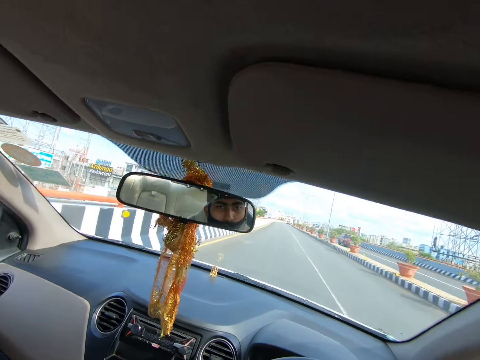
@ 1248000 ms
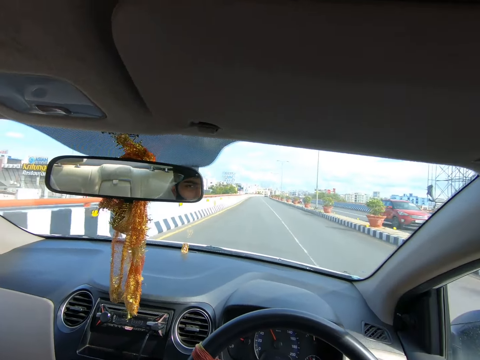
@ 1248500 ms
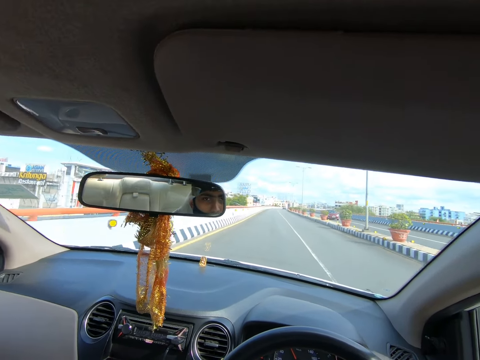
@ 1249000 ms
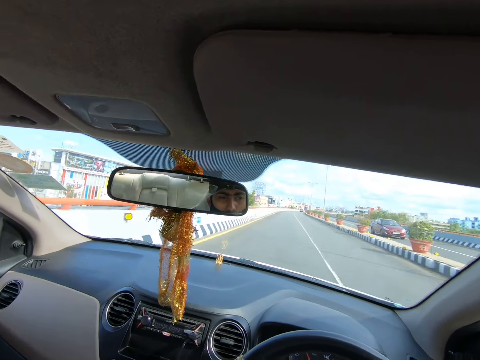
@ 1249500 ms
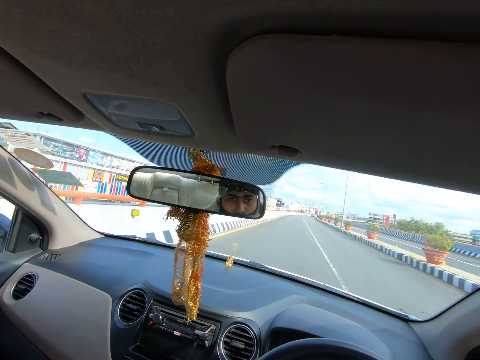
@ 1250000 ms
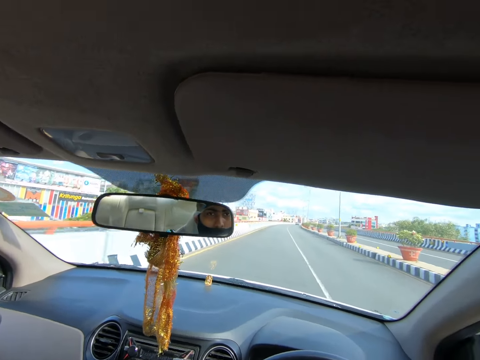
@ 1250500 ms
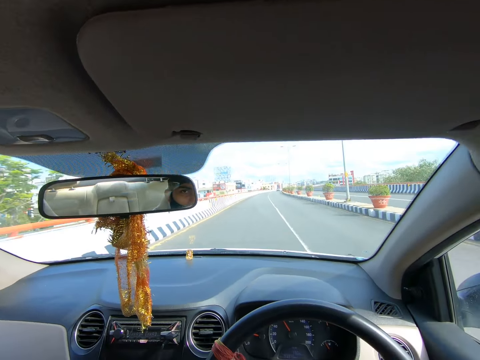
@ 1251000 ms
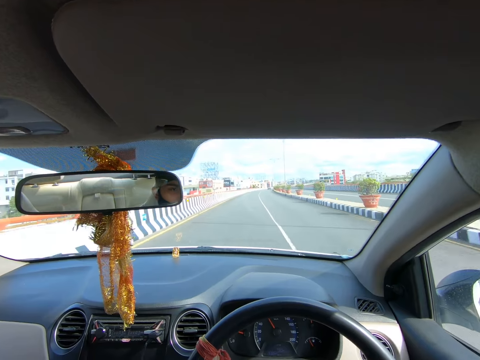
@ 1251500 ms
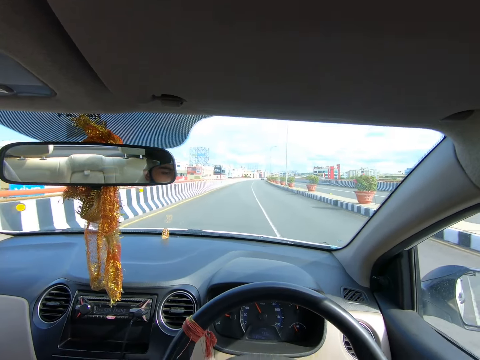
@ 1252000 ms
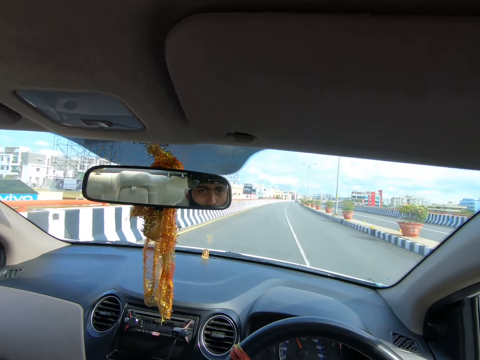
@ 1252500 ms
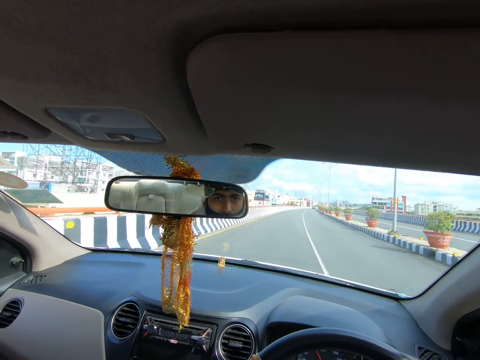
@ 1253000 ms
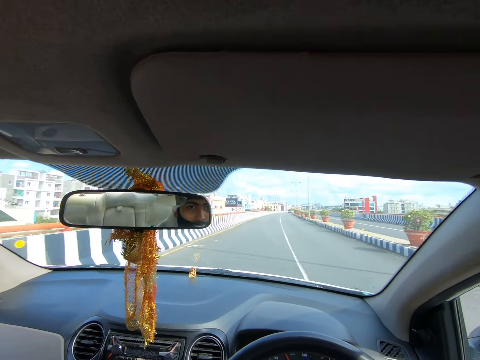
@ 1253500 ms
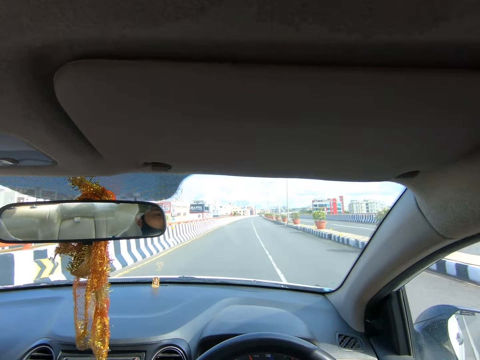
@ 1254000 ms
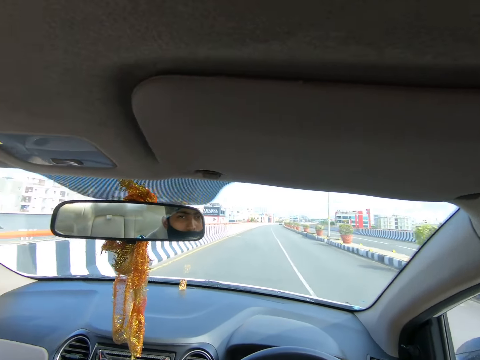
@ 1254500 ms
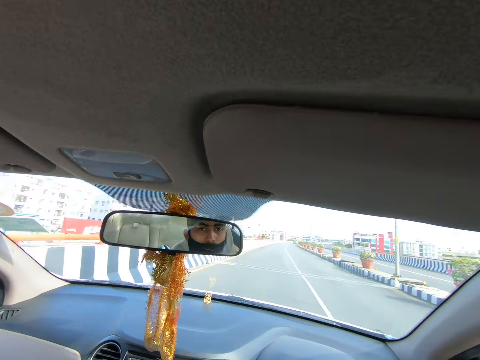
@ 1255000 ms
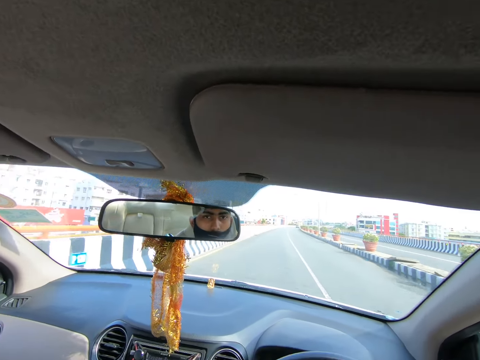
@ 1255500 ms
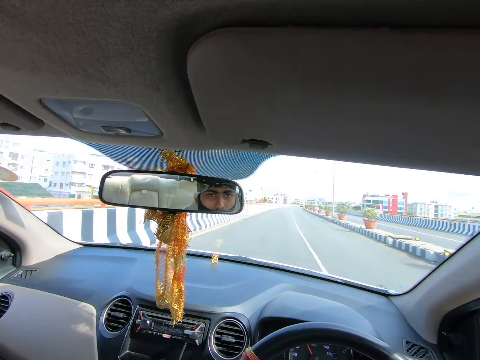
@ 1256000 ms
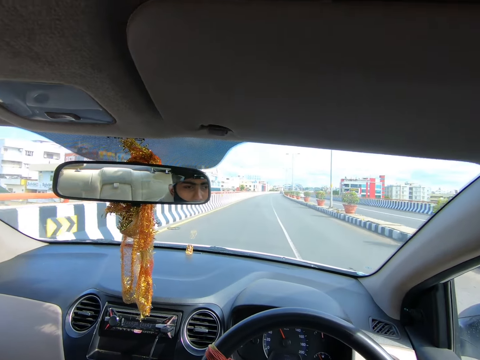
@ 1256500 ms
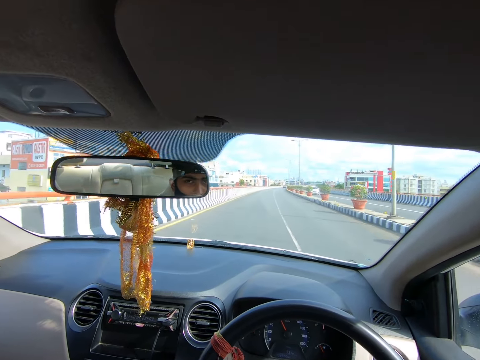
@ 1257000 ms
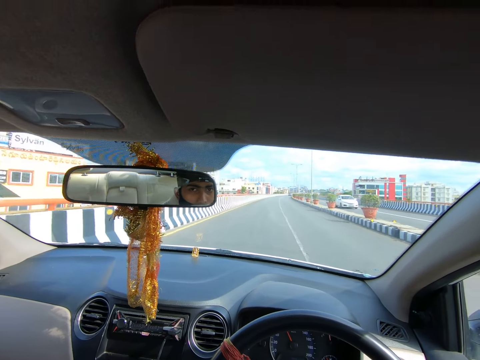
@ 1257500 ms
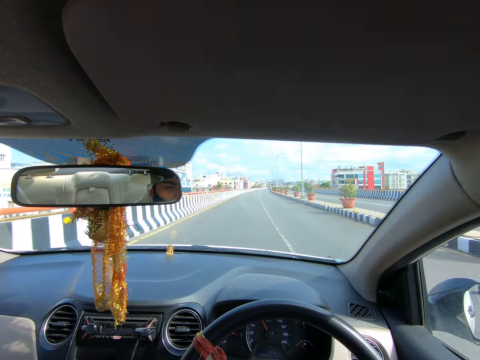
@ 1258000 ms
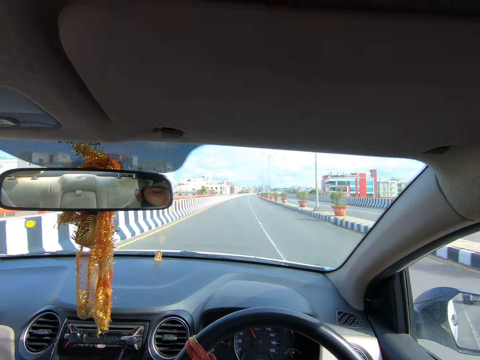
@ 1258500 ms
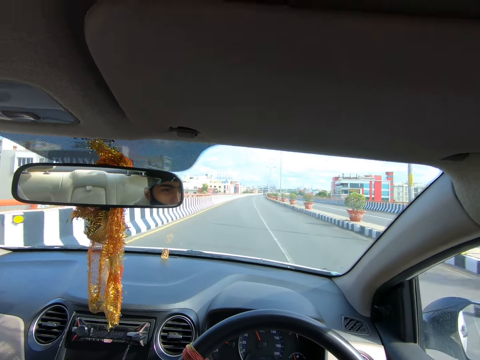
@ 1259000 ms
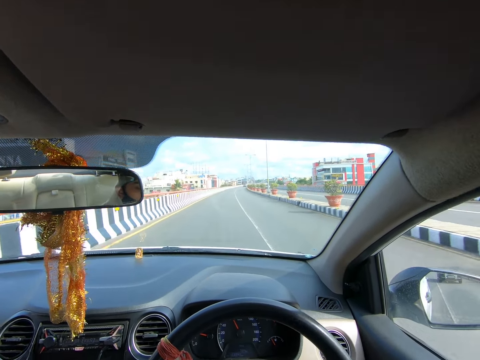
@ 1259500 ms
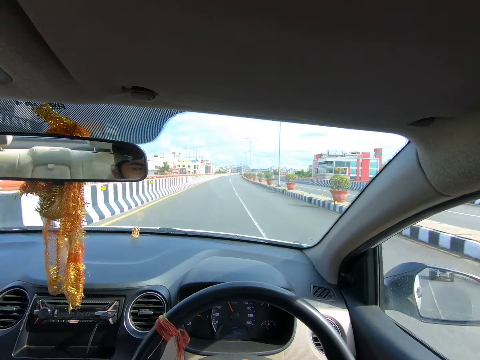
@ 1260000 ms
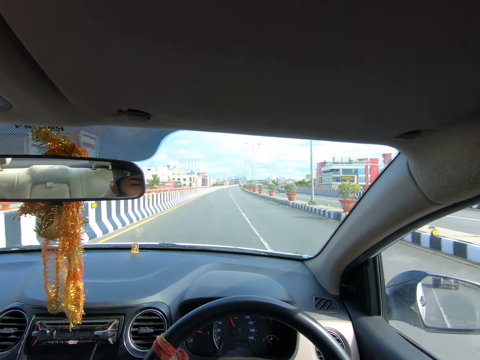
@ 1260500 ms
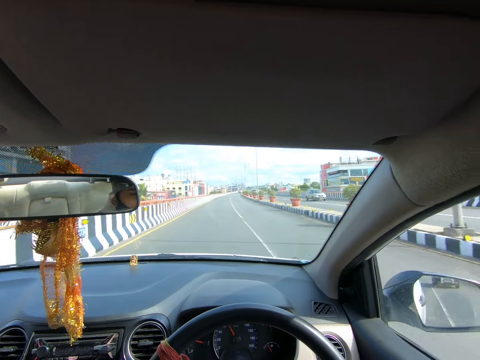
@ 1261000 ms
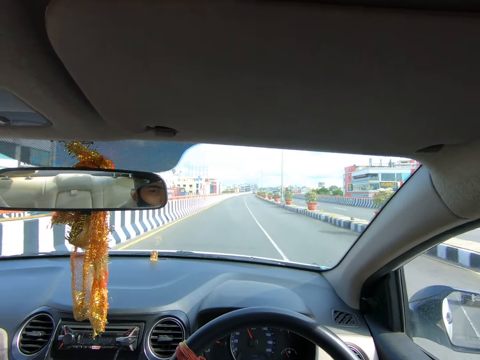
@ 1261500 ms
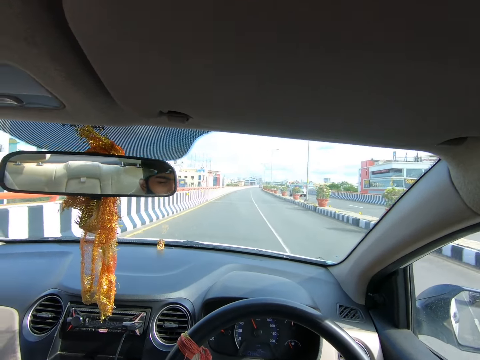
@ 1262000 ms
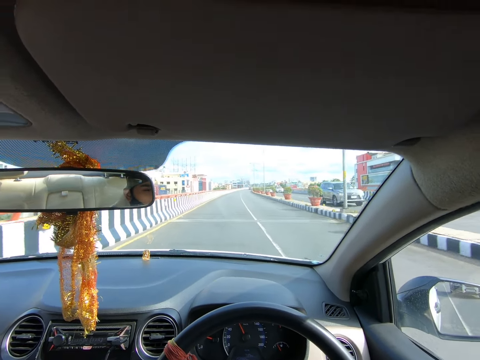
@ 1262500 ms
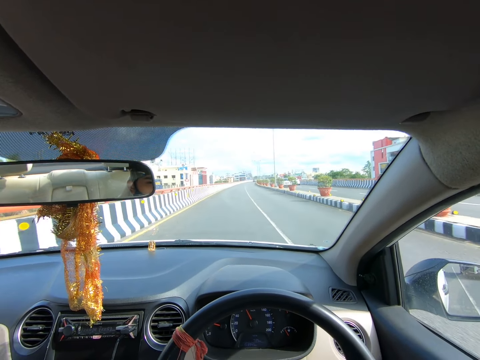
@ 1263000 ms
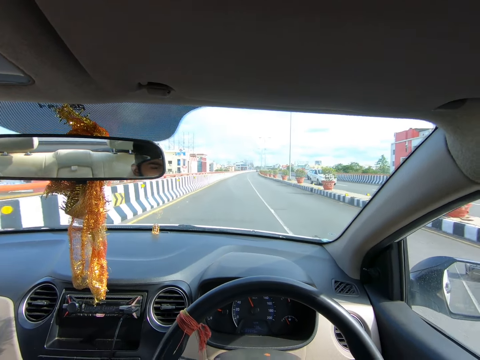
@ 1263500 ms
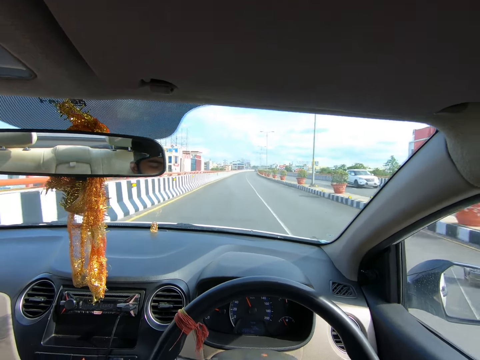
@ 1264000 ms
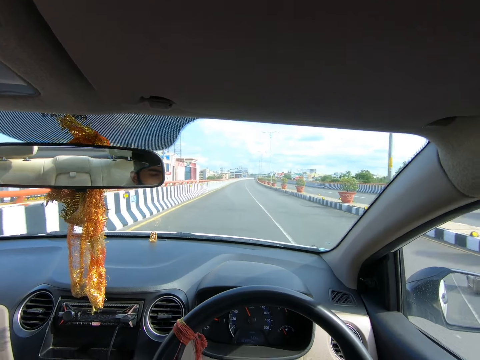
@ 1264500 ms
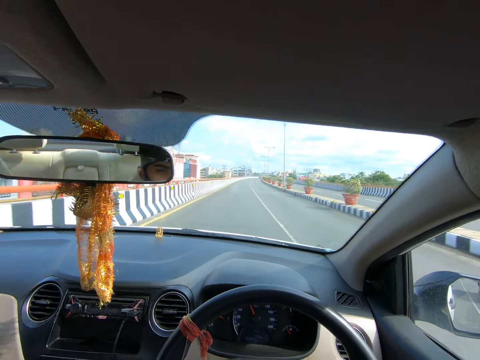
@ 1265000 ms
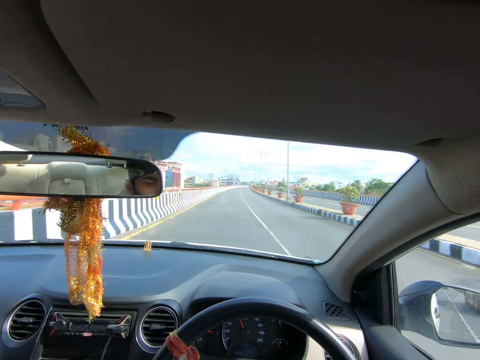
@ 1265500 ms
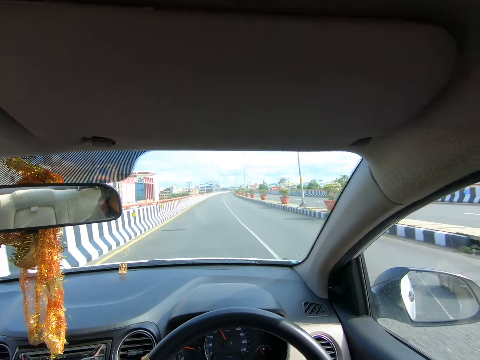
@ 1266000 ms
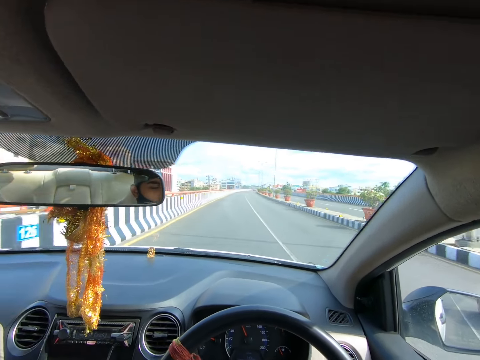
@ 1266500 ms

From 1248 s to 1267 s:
A red car drives past the camera wearer. A red car drives past them again. A white car drives past them. A silver car drives past them. A silver car drives past them again. A white car drives past them. A white car drives past them again.

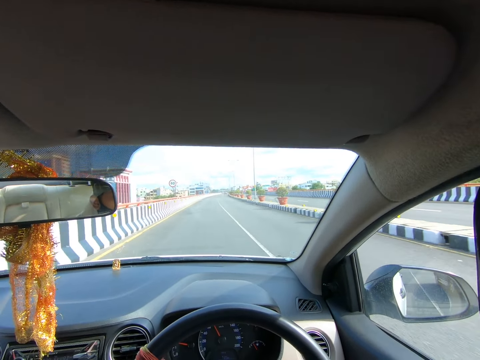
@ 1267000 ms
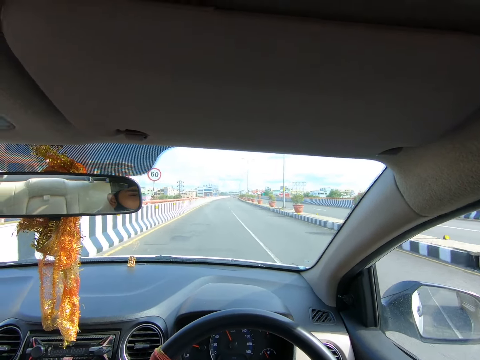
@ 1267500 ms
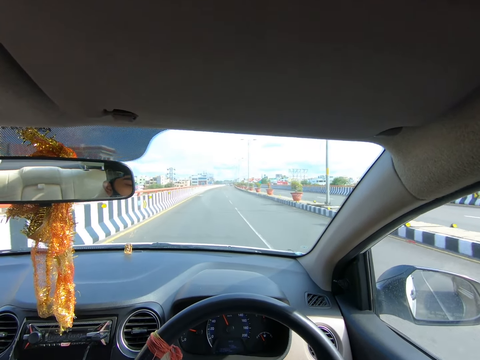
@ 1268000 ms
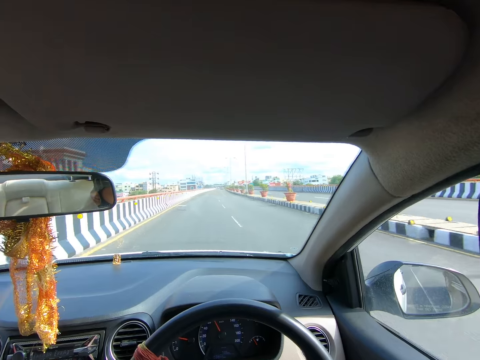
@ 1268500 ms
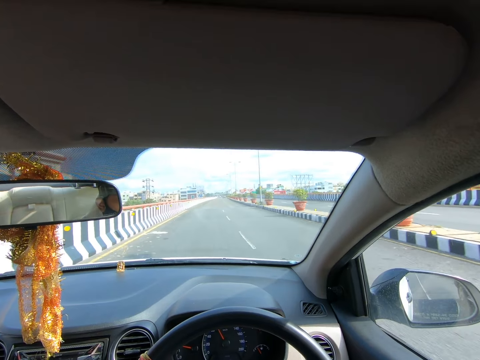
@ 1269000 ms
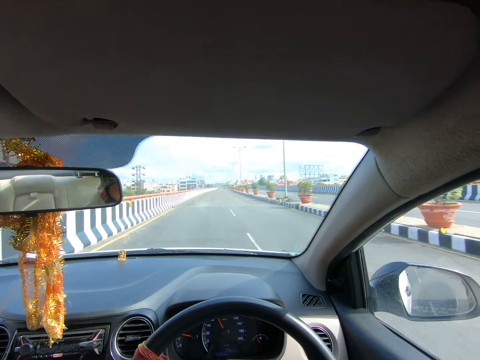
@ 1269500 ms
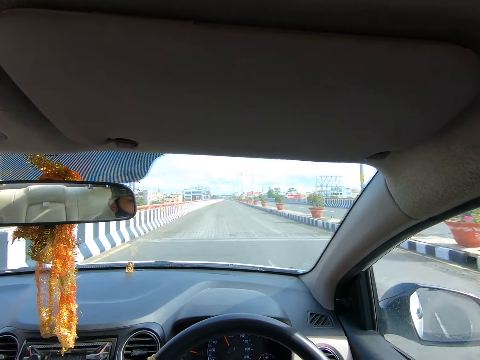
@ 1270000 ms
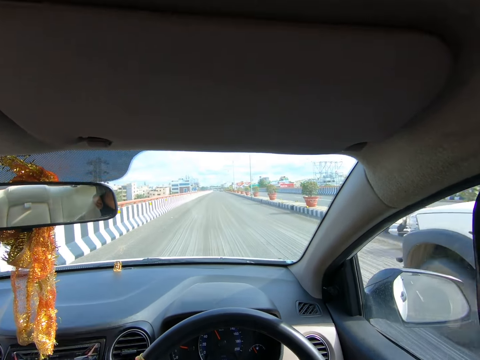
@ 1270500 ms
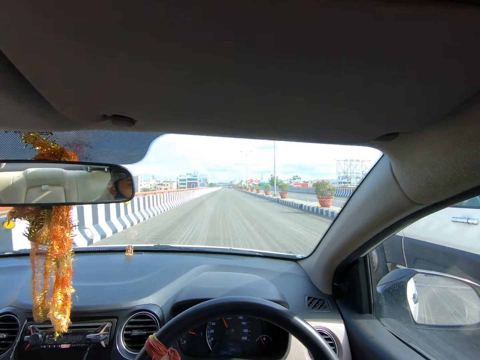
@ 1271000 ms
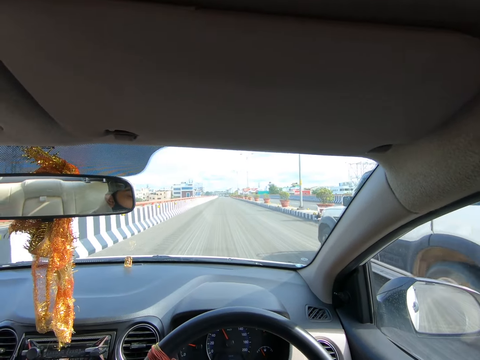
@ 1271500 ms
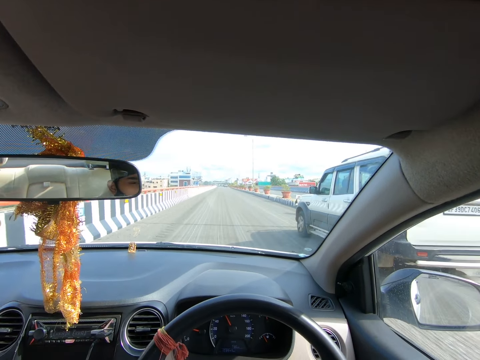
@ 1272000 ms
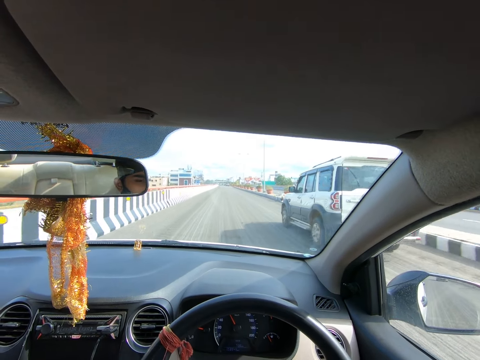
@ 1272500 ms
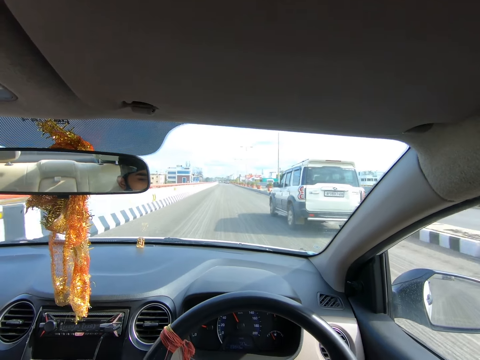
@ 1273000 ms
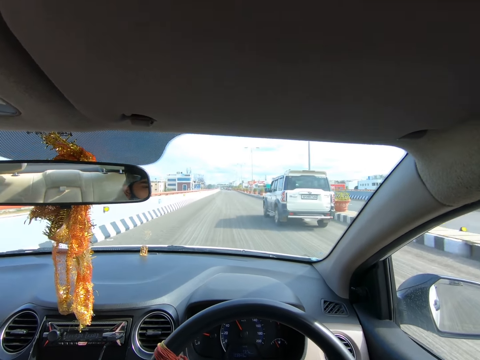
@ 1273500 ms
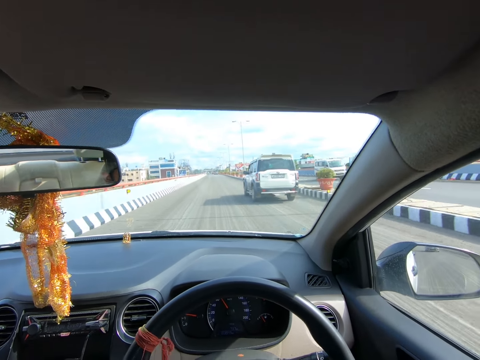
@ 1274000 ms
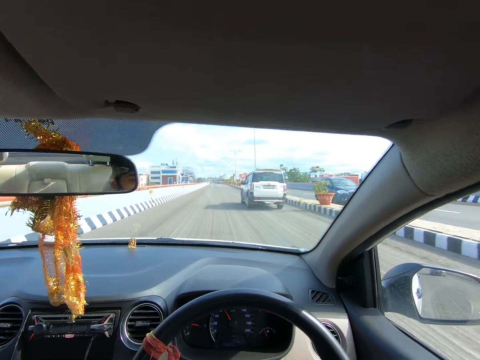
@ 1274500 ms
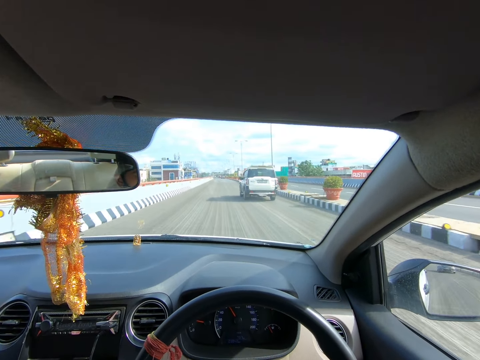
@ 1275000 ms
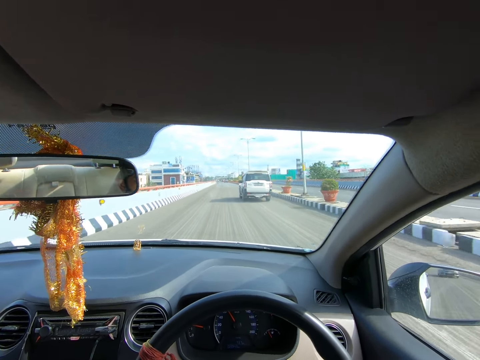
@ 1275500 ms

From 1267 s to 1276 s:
A white jeep drives past the camera wearer. A white van drives past them. A black car drives past them.
